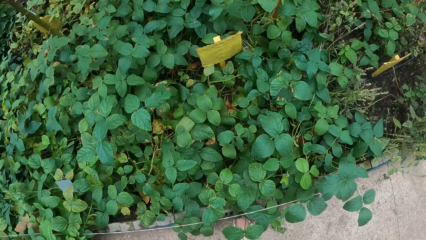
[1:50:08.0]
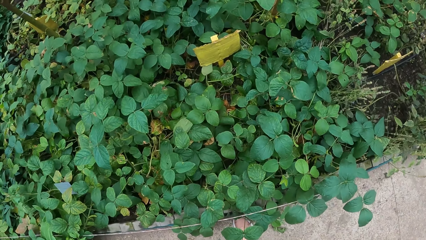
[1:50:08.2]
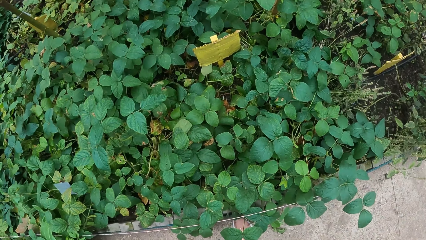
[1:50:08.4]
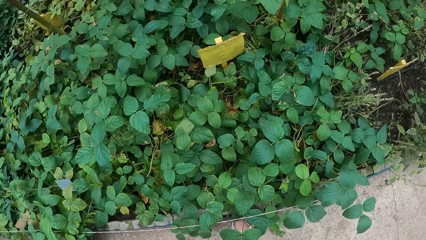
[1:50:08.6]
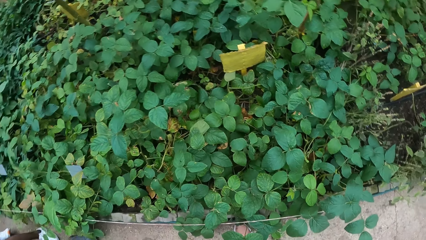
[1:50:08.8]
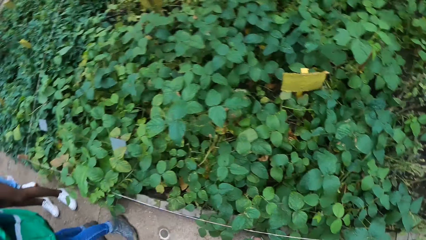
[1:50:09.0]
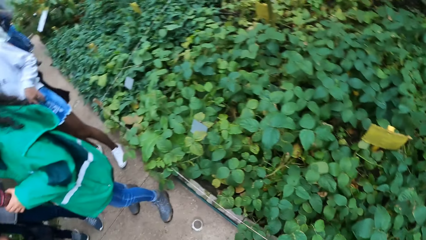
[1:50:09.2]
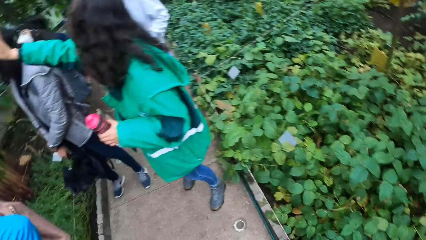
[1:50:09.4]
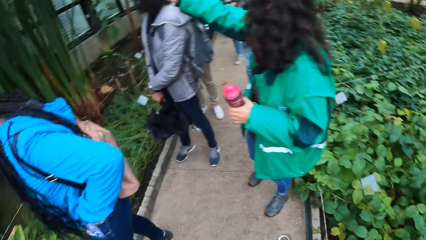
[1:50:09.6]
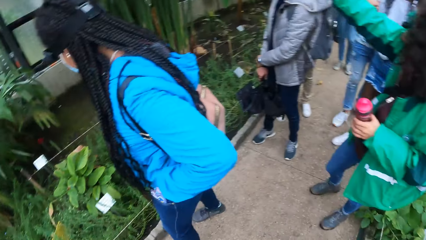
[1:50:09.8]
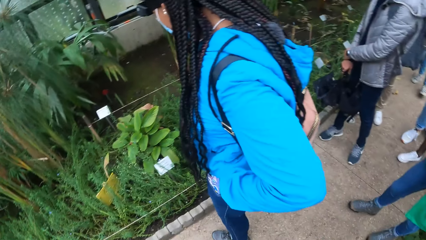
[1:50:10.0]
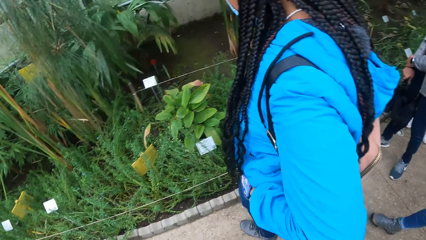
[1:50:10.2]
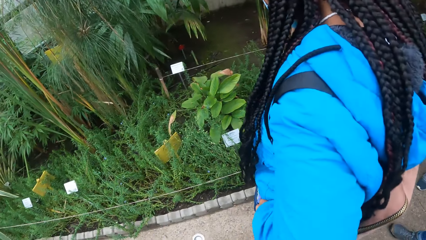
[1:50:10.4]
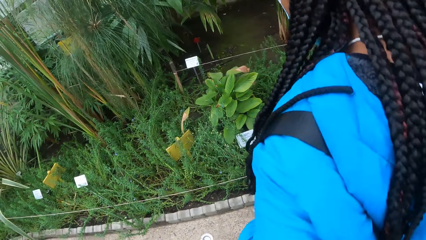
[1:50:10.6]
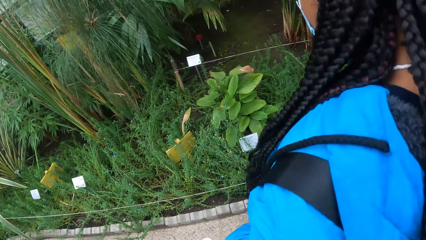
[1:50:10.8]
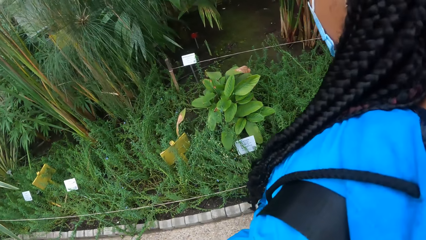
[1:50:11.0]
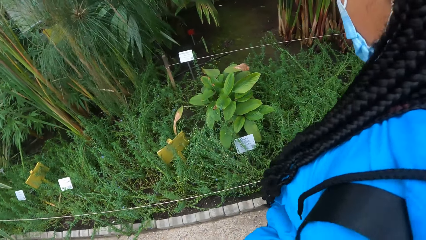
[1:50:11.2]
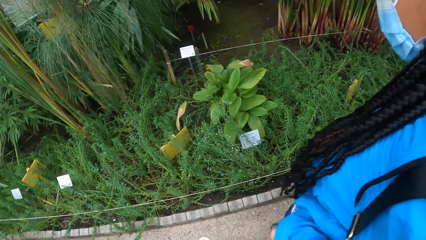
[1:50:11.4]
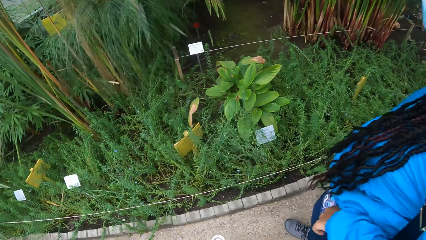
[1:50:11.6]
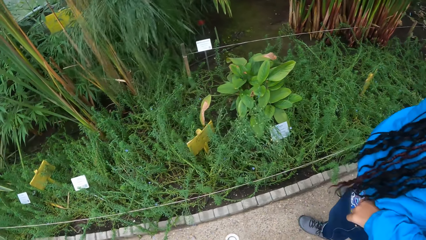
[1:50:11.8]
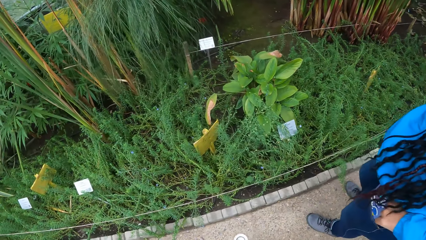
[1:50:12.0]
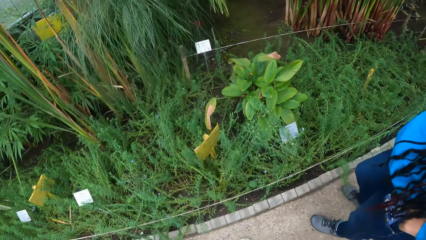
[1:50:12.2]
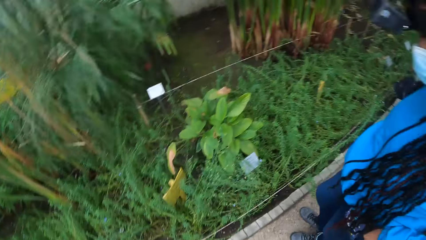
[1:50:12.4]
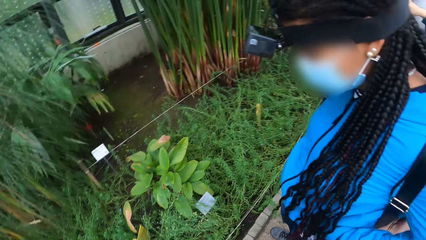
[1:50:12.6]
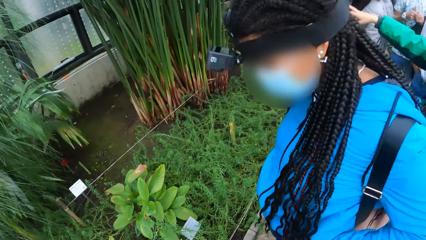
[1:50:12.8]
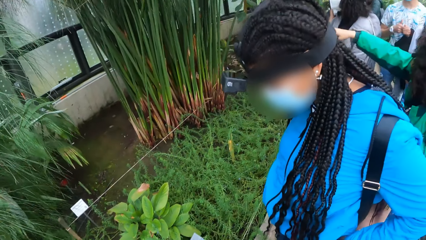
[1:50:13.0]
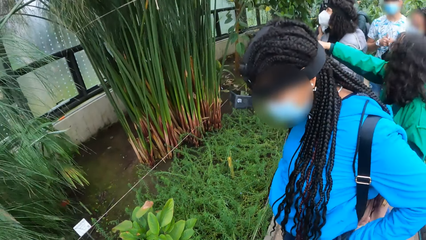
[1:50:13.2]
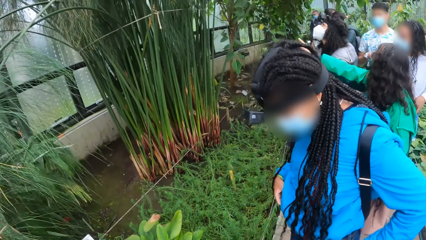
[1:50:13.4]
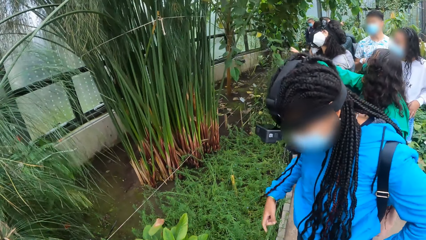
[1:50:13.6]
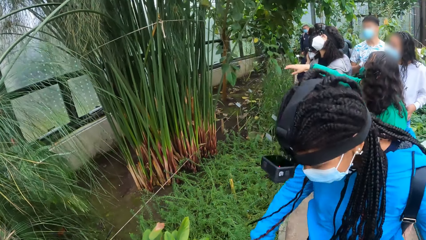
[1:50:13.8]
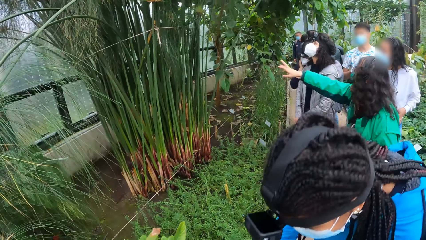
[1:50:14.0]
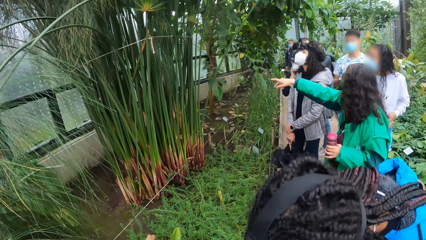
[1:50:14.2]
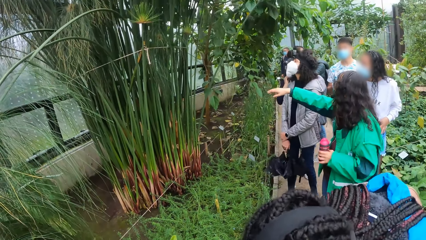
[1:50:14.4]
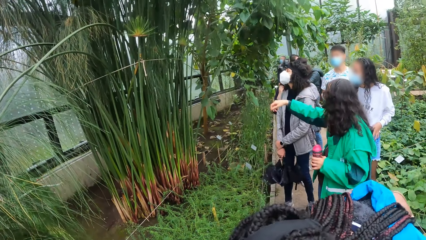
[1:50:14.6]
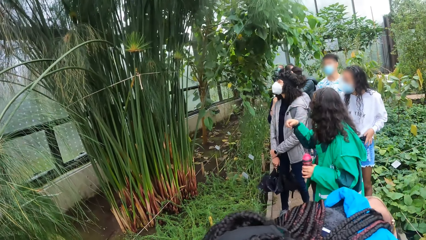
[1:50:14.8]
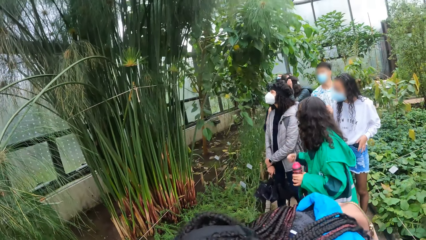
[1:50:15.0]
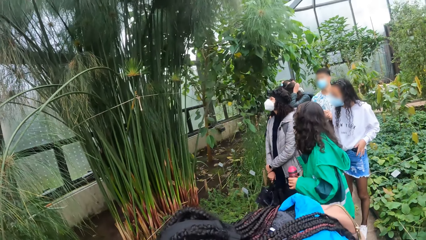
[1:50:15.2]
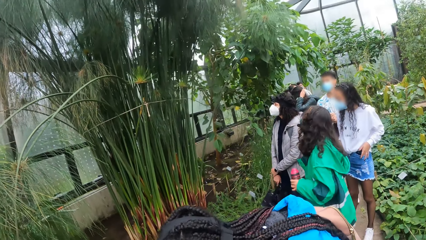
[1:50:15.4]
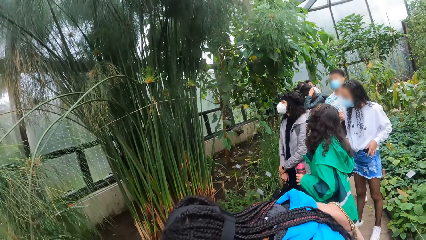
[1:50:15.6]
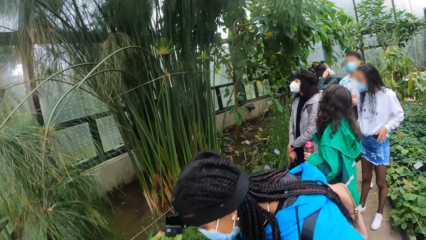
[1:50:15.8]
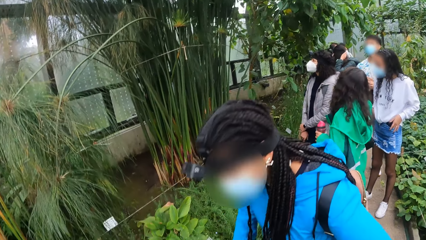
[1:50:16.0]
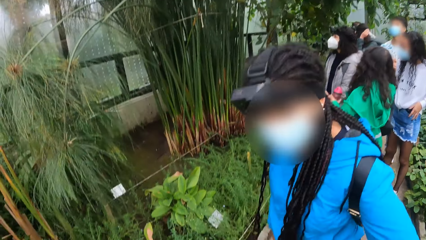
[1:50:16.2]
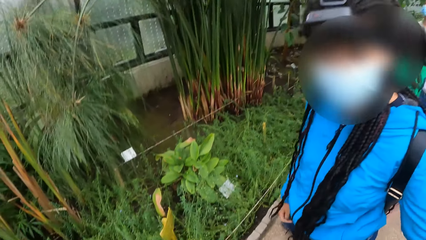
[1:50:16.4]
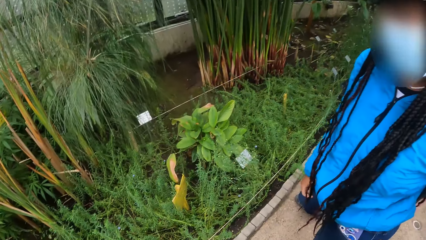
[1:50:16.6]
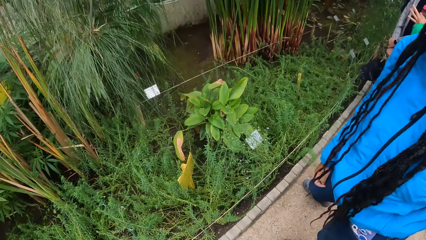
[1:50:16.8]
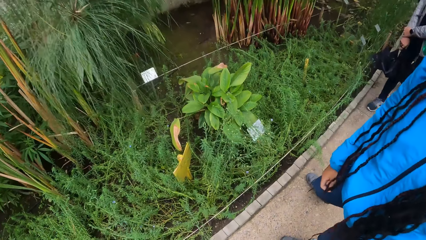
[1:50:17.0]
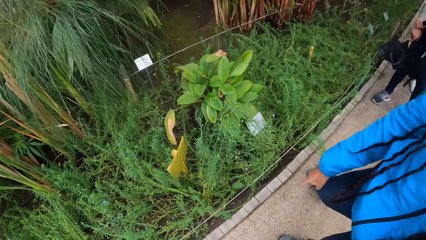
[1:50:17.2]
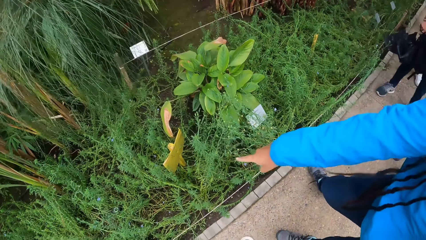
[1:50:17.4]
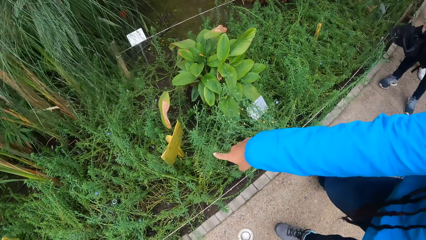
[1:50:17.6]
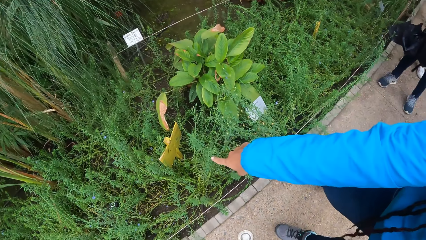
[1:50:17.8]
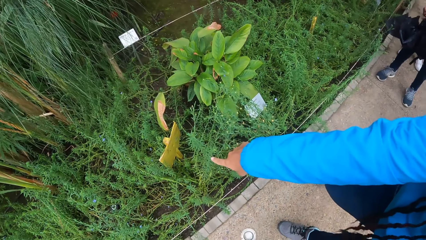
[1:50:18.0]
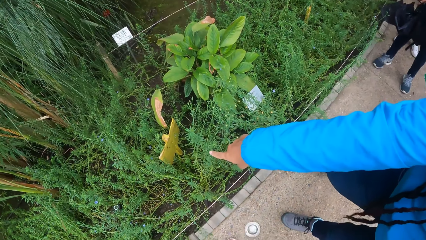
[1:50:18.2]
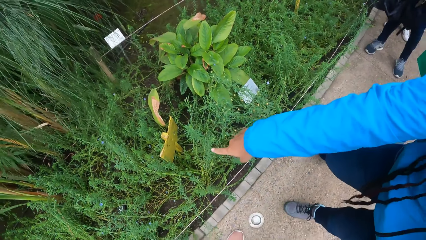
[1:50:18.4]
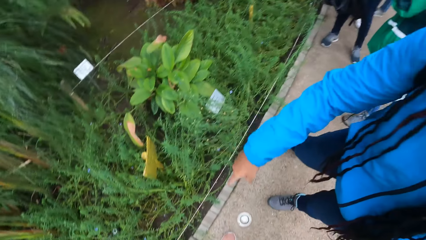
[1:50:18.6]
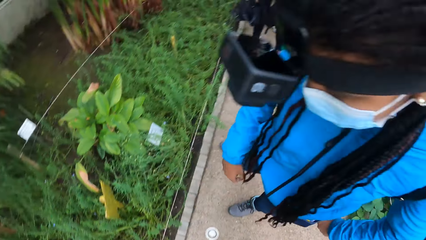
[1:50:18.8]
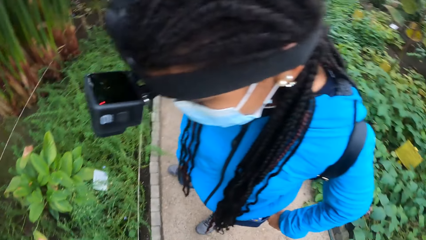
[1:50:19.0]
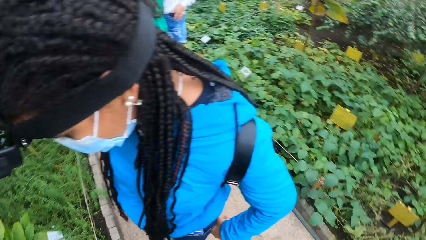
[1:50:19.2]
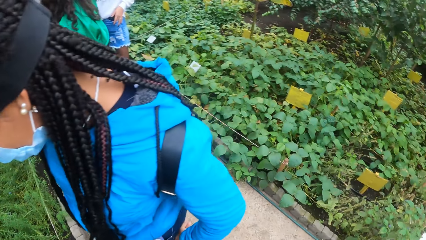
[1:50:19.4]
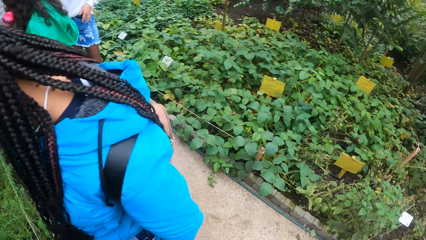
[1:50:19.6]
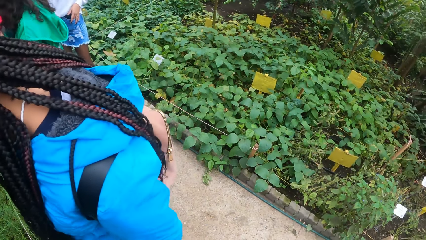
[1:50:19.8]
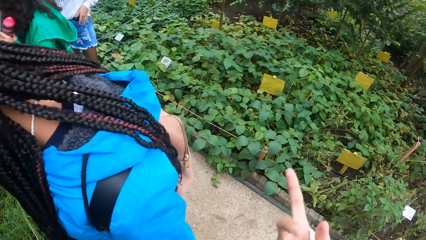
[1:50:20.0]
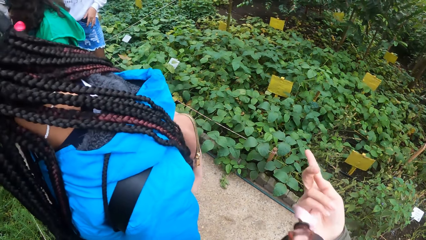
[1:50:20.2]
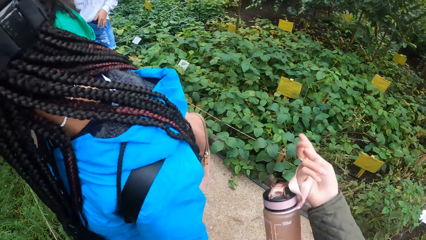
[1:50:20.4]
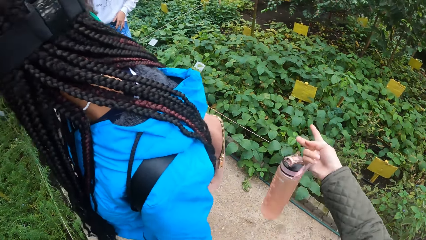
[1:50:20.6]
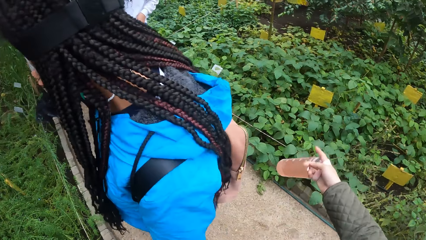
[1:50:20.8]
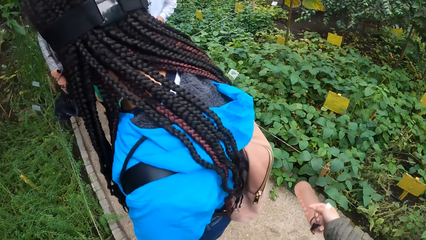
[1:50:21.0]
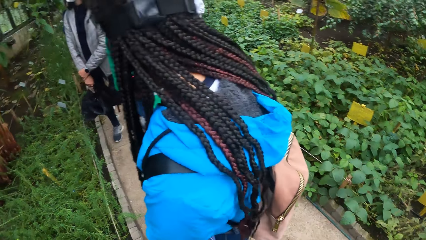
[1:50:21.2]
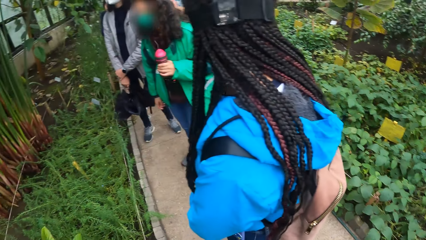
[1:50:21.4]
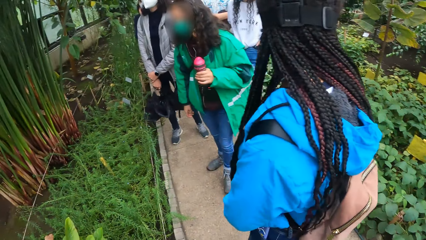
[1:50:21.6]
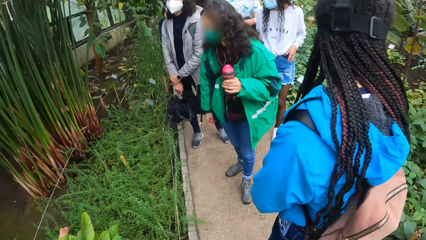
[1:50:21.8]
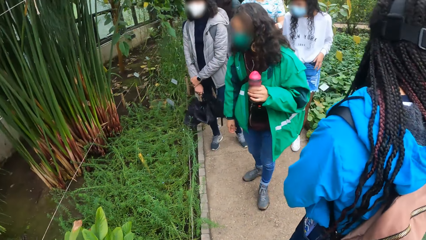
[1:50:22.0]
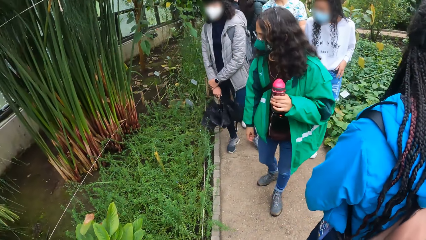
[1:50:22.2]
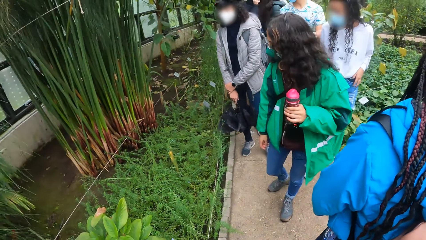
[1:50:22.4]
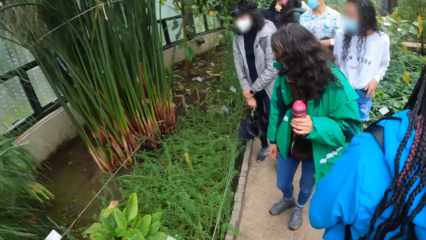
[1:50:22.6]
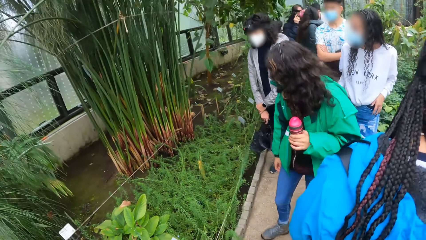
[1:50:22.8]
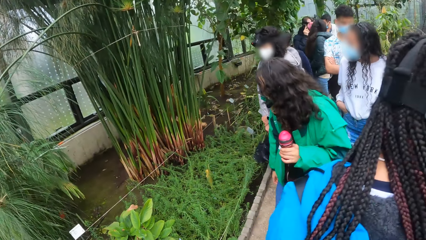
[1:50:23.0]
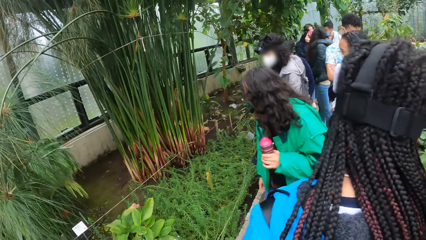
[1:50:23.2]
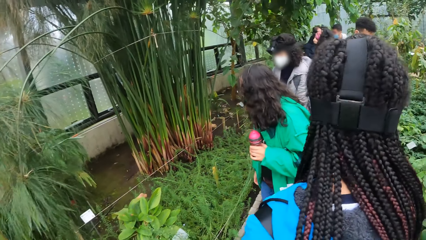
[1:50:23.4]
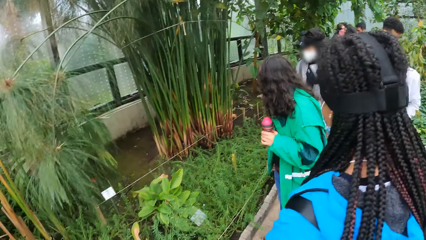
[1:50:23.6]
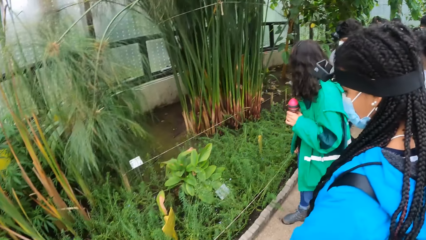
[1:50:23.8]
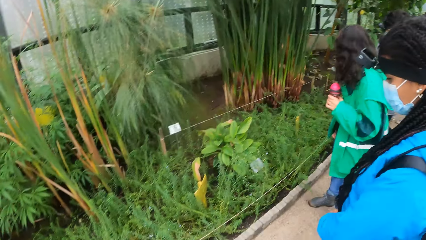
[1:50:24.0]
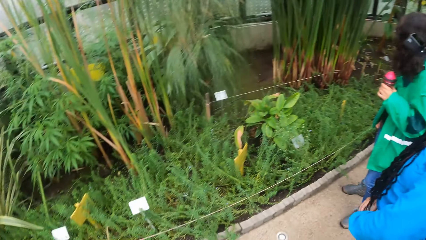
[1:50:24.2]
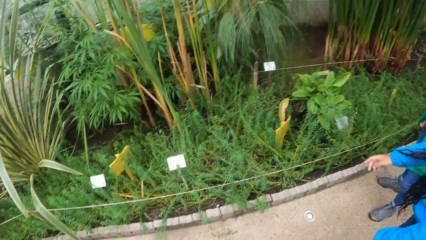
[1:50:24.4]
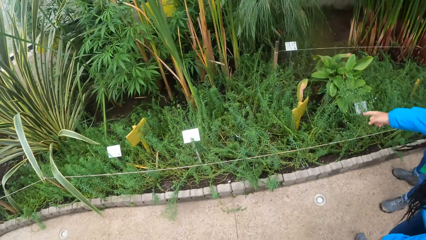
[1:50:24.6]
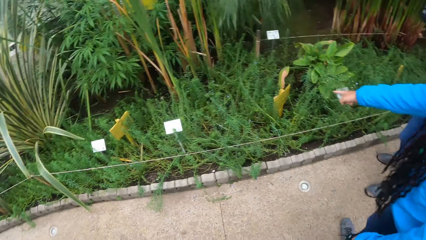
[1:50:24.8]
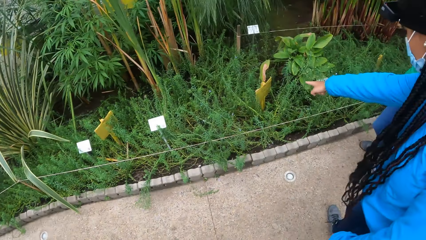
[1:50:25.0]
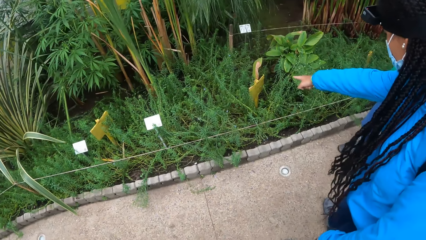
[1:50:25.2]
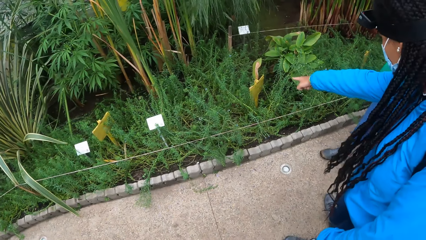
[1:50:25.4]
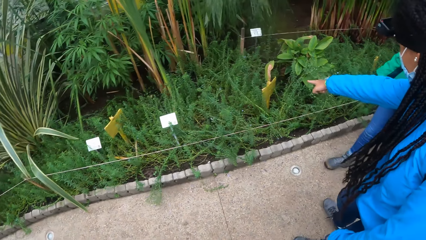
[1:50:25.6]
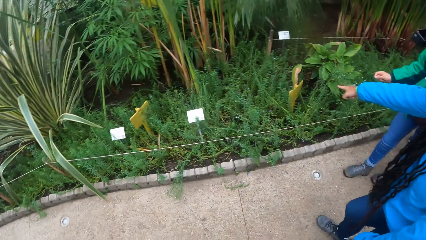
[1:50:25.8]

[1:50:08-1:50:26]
The camera wearer looks around the garden. The girl points to a plant marker on the ground with her right hand. The camera wearer points to plants with her right hand. The girl points to plants with her right hand.
